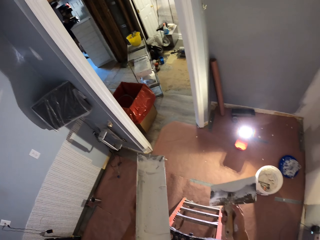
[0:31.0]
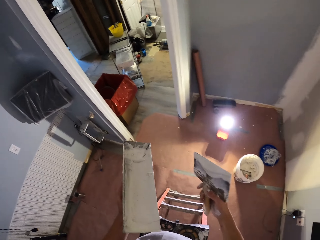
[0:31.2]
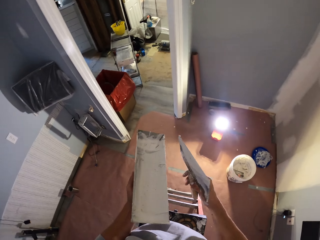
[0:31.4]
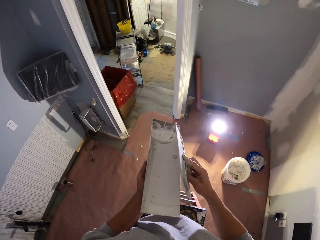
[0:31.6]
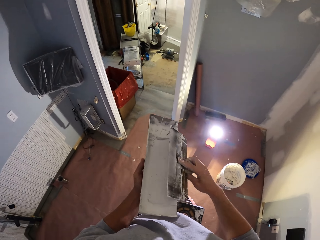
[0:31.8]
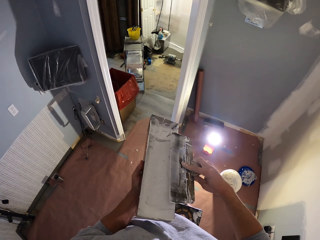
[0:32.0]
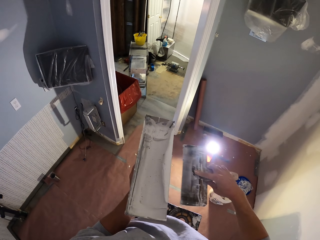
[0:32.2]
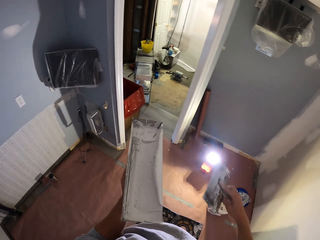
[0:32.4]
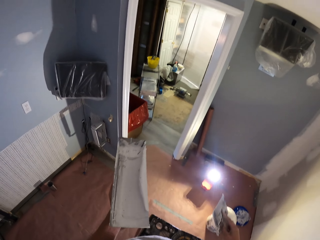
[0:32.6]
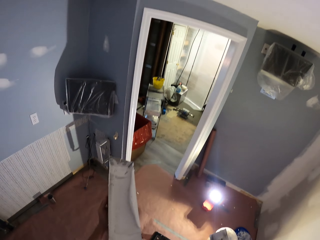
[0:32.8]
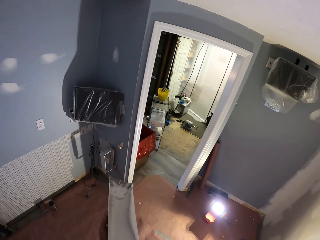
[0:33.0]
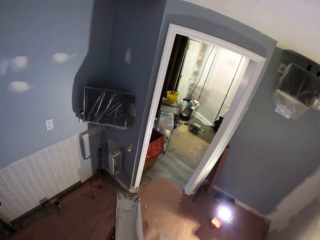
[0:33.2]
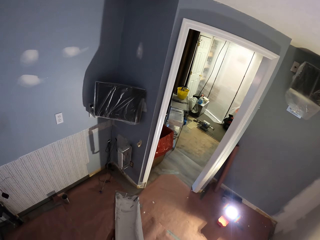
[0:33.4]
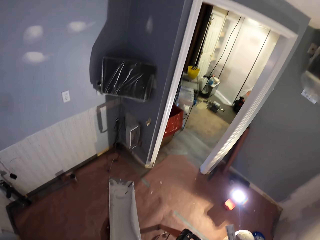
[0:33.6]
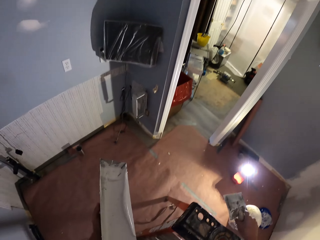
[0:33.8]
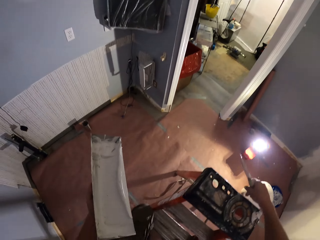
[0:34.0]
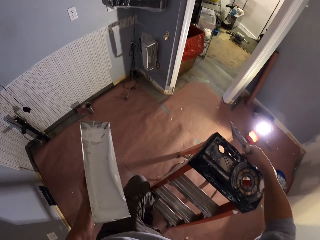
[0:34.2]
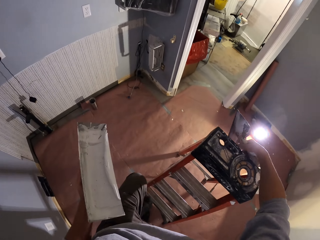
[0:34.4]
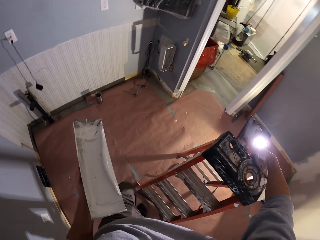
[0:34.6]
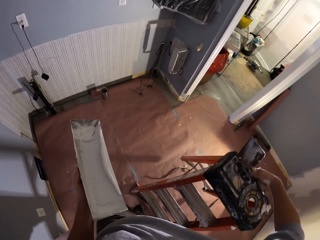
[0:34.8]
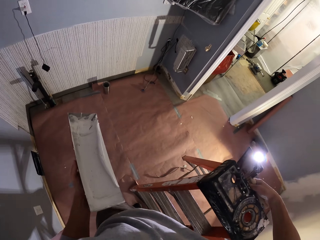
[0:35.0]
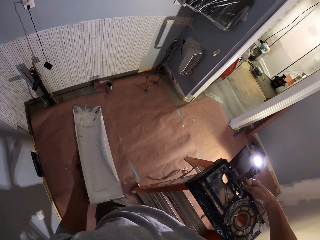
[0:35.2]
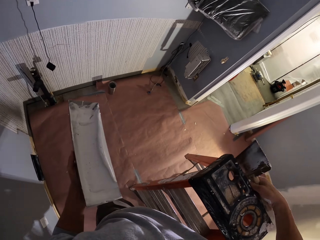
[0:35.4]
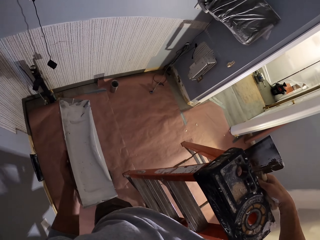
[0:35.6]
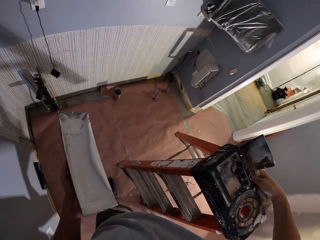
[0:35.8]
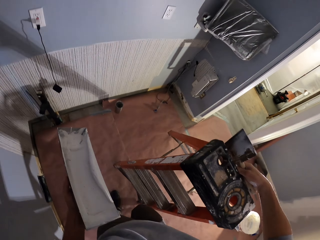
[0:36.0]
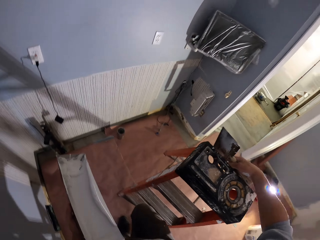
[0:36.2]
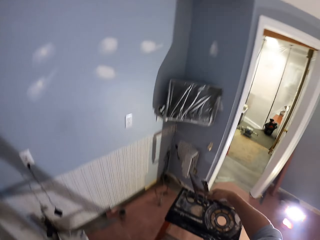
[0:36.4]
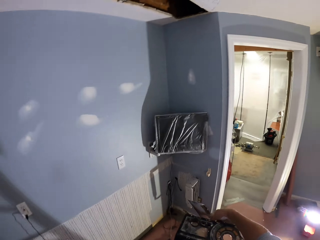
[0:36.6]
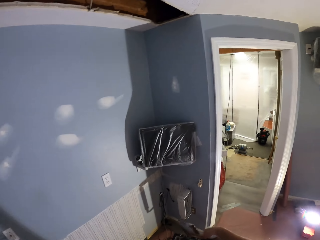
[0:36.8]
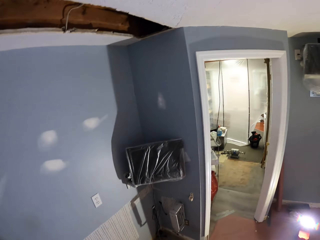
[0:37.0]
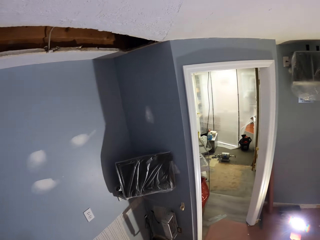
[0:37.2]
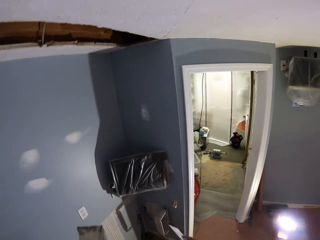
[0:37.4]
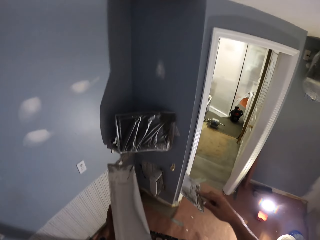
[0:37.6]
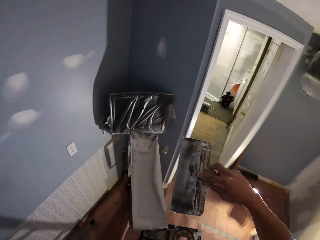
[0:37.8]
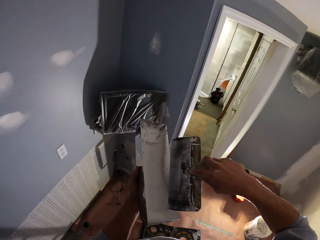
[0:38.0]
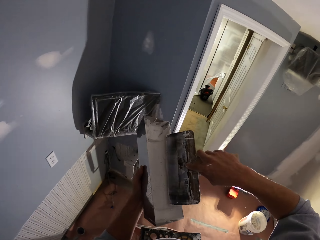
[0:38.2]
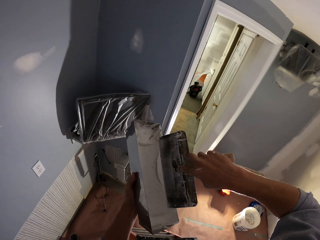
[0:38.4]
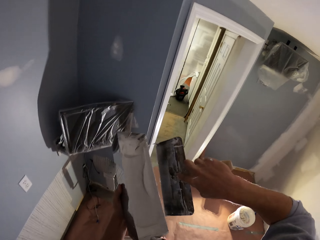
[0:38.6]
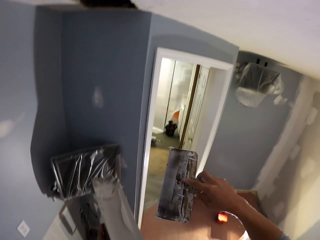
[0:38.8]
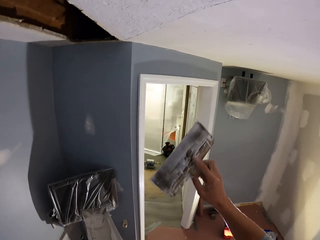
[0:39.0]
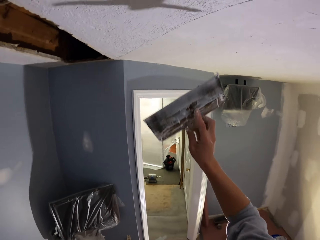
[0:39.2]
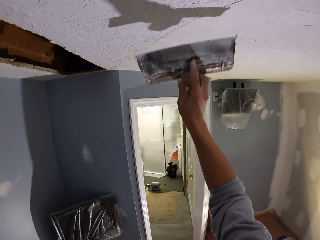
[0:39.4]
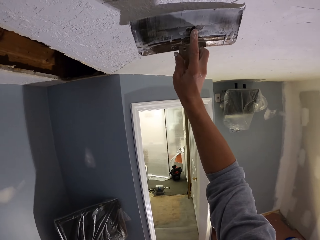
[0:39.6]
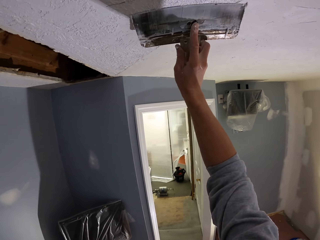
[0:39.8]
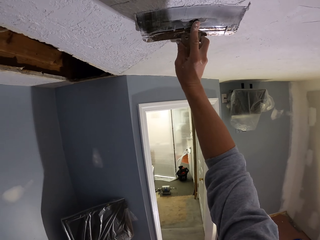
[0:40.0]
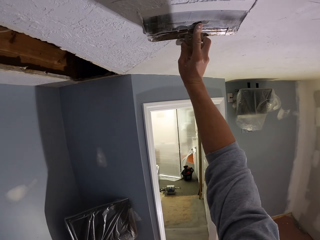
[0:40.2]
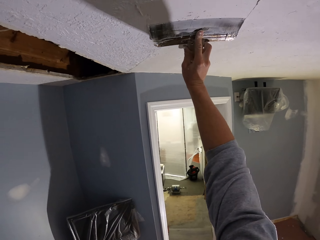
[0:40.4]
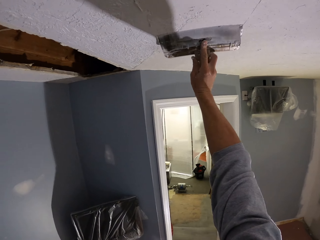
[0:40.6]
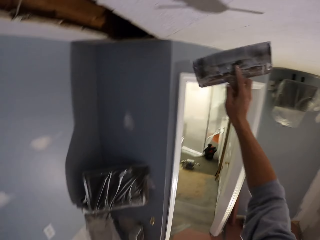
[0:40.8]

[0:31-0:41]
The camera wearer removes plastering wall paint from the plaster tool. They go down the ladder, carry the ladder, lift the ladder, make a step with the ladder and put the ladder on the ground. They climb the ladder. They balance the plastering wall paint from the plaster tool. They apply paint on the wall.

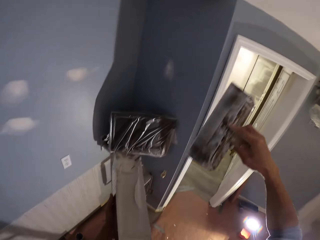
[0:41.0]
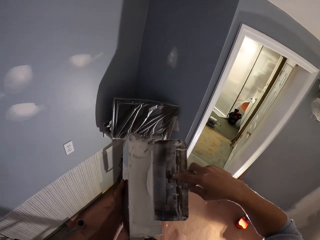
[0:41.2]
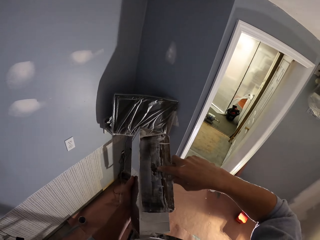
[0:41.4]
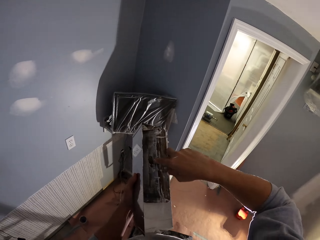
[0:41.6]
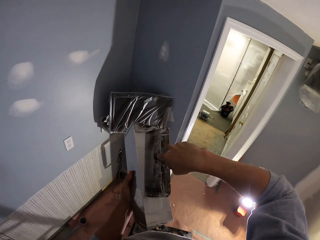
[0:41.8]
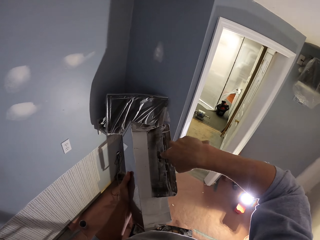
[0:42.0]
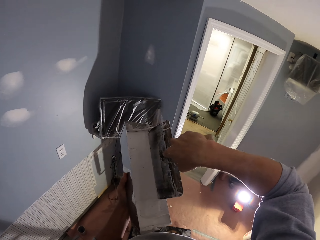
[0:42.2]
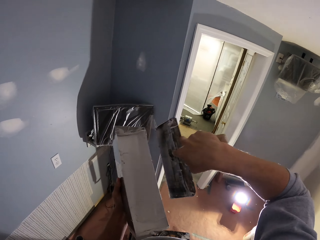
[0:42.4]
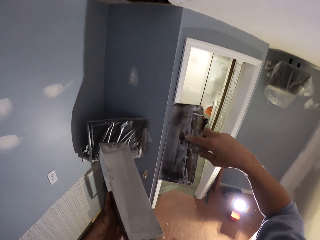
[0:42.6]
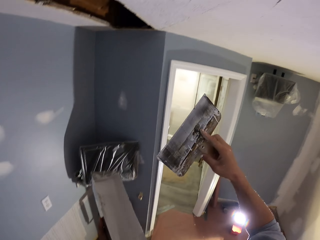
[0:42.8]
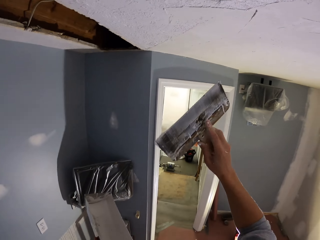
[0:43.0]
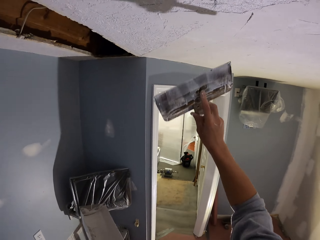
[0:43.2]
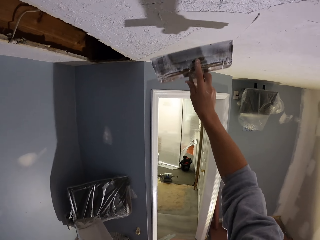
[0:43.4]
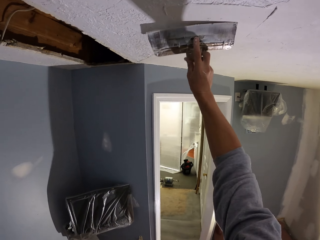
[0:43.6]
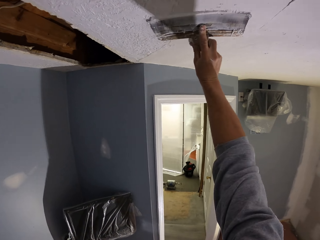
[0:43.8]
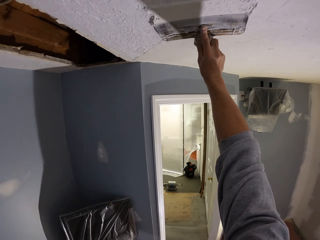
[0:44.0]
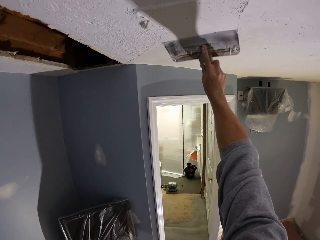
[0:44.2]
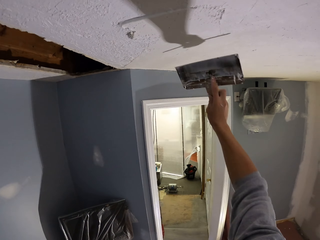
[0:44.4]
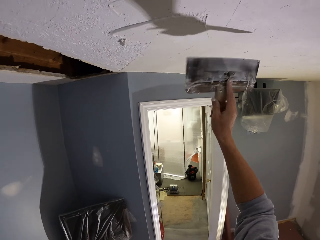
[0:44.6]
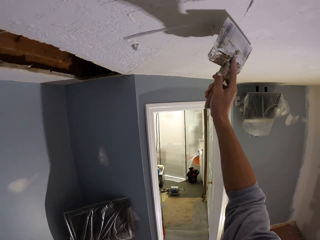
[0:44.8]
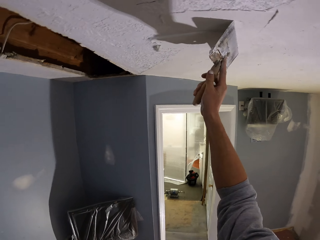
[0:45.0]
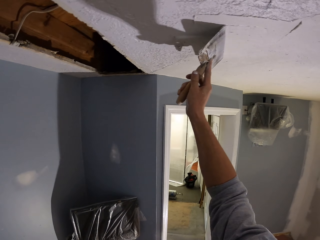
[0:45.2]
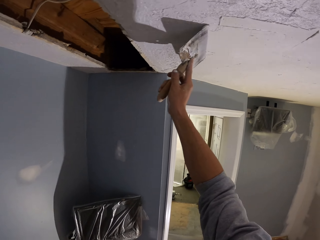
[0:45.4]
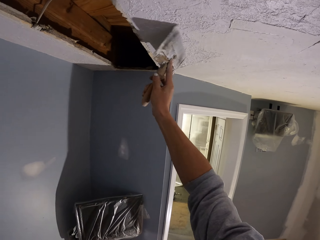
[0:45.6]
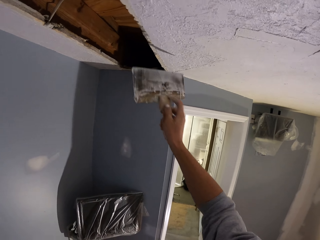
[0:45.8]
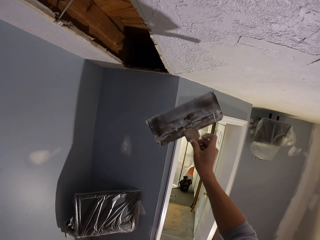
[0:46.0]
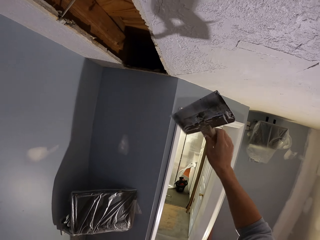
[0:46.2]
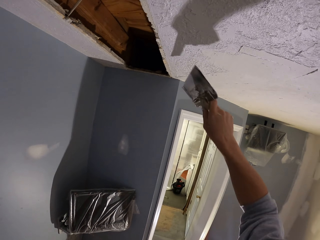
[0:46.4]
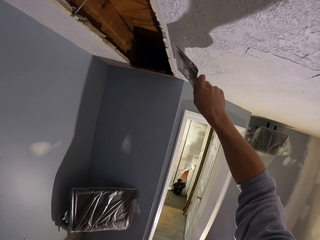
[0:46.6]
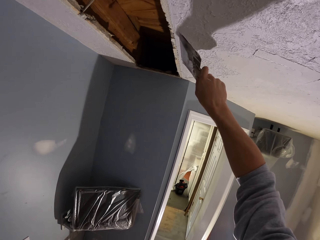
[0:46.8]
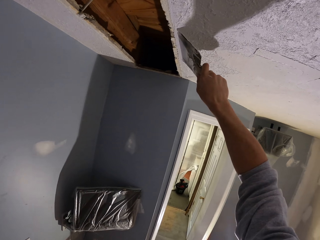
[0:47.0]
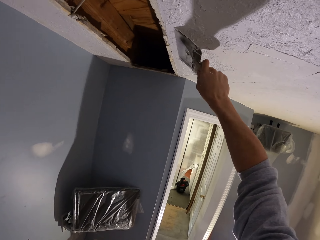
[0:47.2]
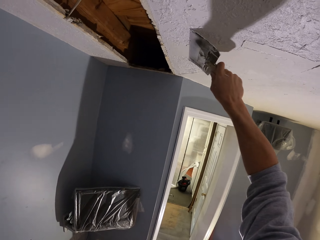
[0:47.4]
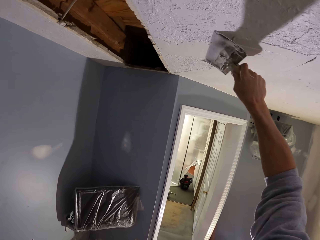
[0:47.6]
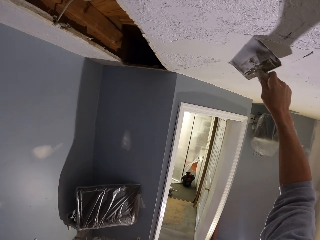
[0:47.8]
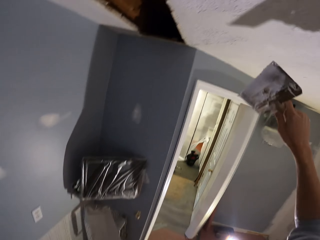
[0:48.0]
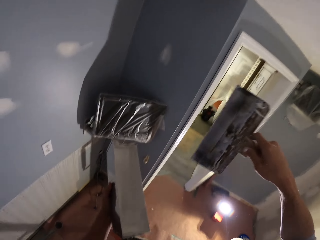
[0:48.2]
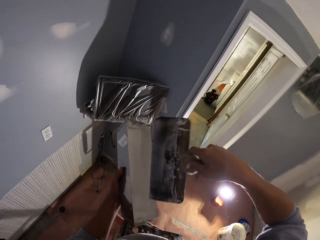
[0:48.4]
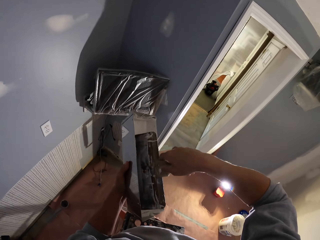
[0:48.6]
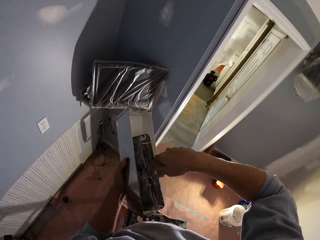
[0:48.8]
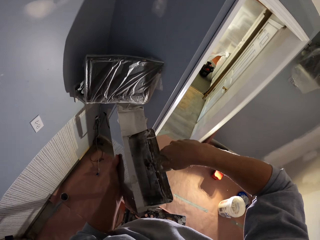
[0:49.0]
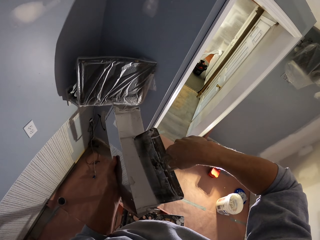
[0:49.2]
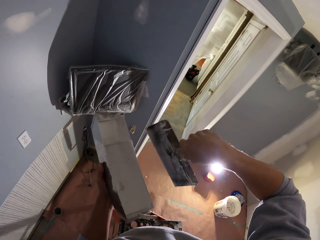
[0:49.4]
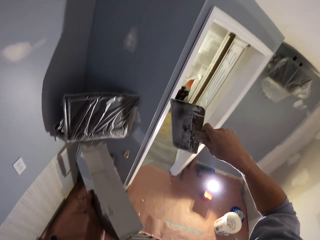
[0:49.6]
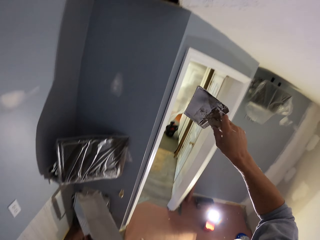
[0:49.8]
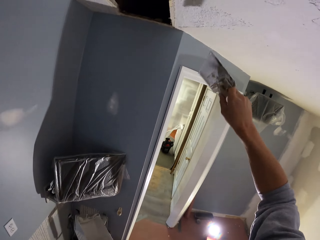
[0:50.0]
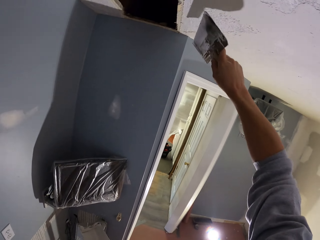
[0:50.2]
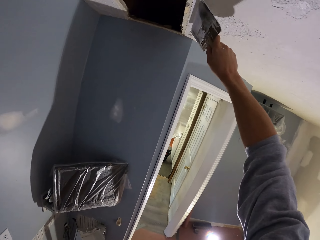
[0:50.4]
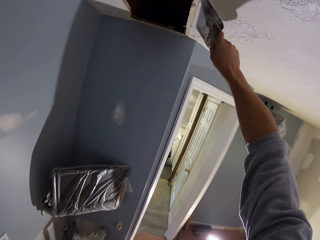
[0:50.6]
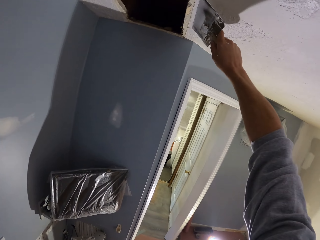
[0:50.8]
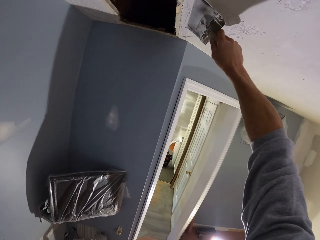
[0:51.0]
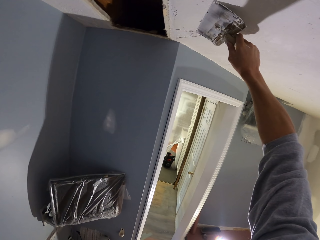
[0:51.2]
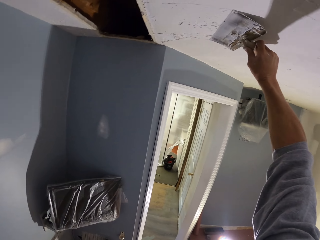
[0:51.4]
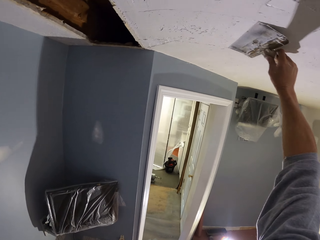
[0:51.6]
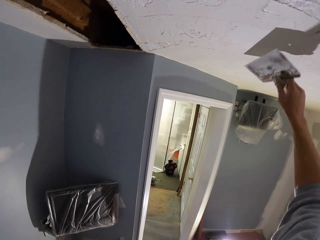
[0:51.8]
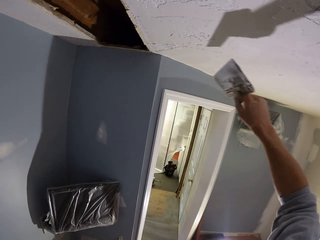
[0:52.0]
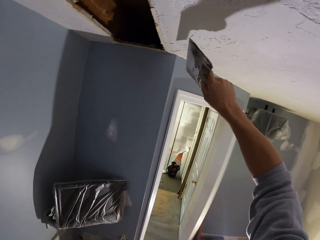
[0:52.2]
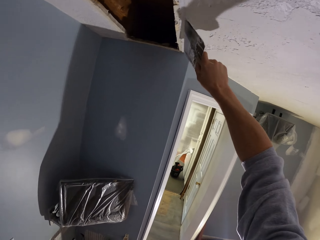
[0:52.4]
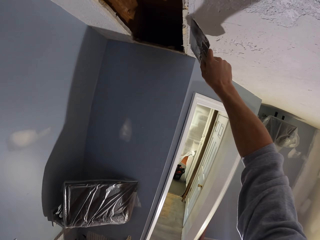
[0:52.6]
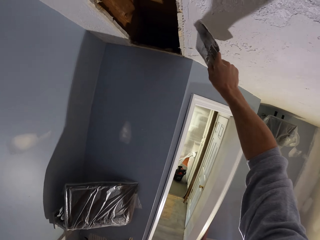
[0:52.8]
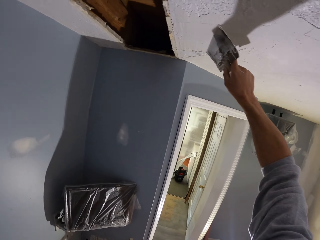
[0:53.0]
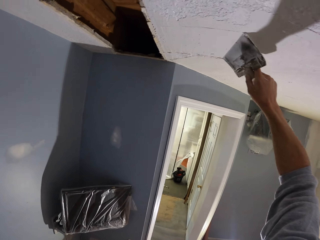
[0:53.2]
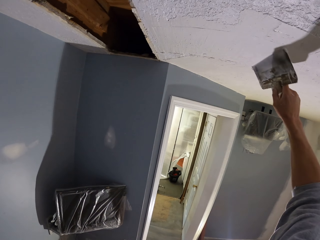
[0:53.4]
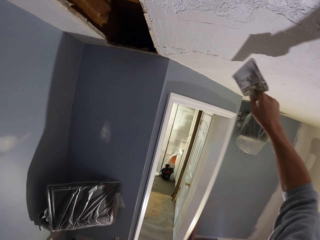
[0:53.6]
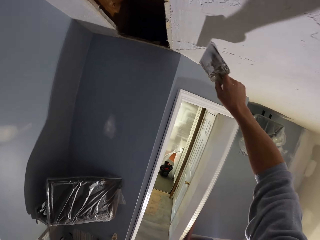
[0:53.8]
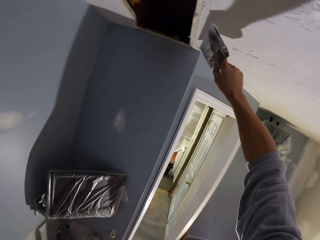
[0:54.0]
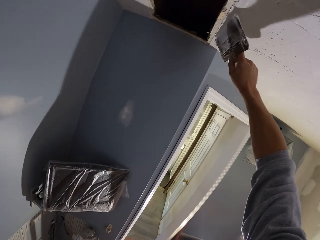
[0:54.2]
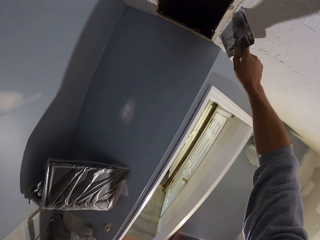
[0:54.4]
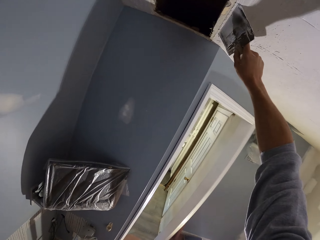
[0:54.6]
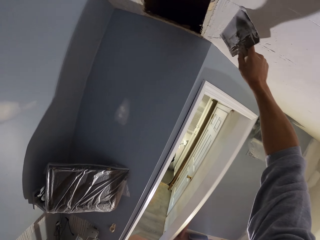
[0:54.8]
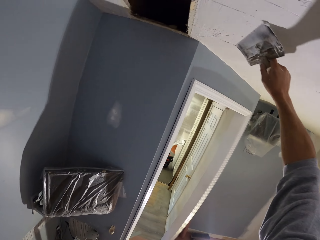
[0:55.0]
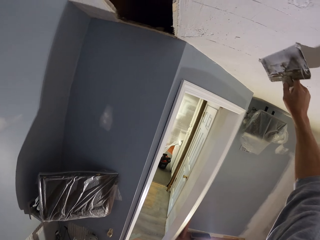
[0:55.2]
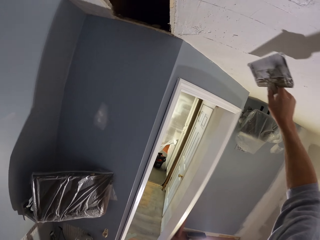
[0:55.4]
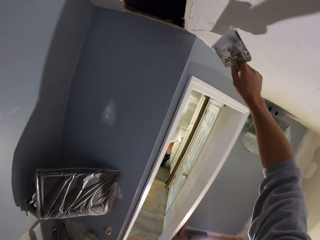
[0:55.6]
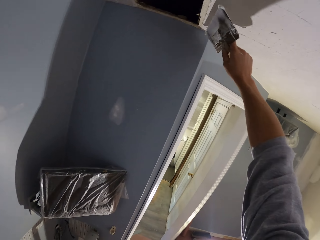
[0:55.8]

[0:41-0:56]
The camera wearer picks the paint from the paint tray. They apply plaster paint to the ceiling. They plaster horizontally, plaster reverse horizontally and pick the paint from the paint tray. They plaster reverse horizontally repeatedly.
